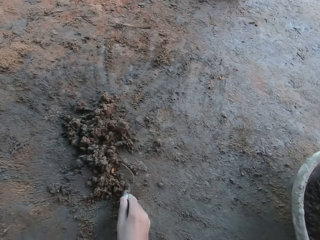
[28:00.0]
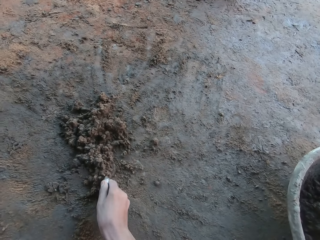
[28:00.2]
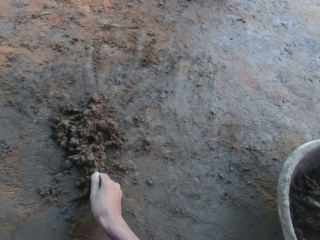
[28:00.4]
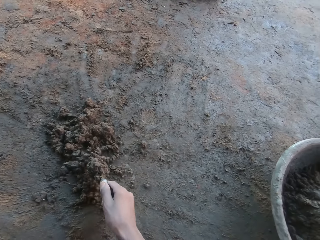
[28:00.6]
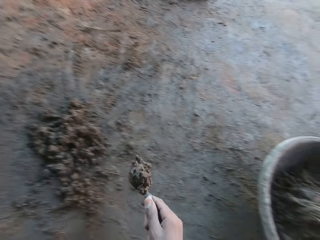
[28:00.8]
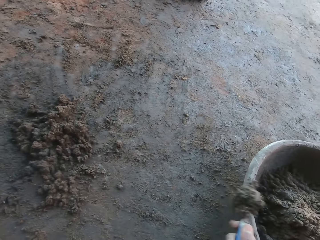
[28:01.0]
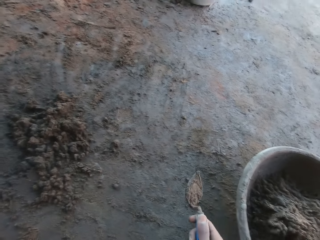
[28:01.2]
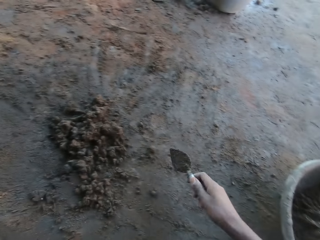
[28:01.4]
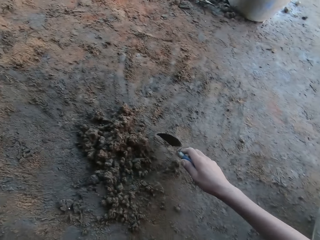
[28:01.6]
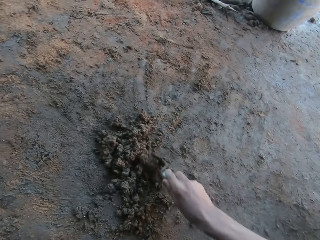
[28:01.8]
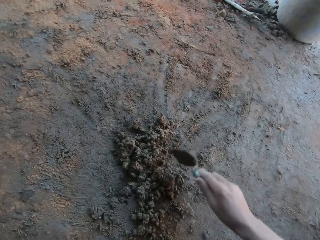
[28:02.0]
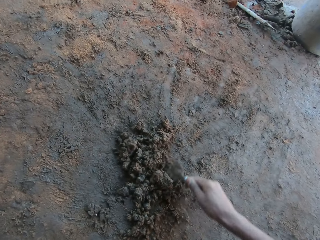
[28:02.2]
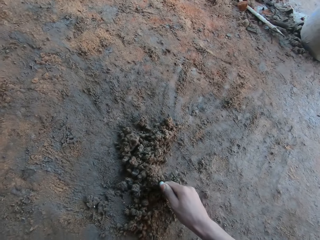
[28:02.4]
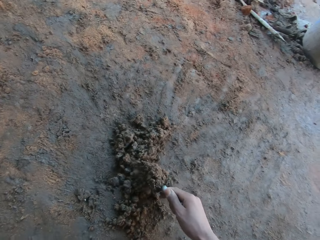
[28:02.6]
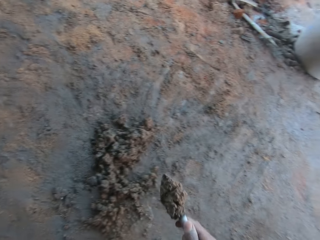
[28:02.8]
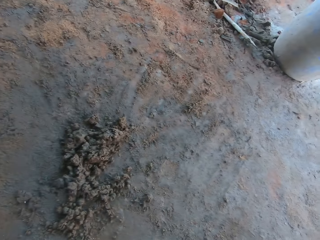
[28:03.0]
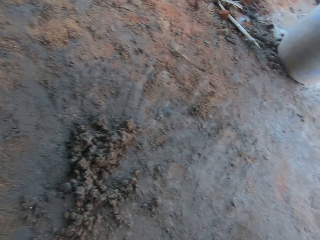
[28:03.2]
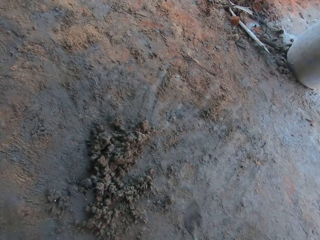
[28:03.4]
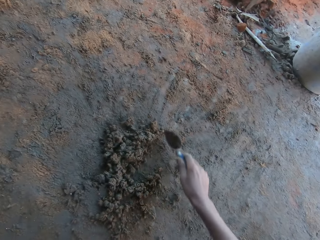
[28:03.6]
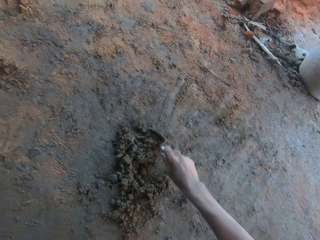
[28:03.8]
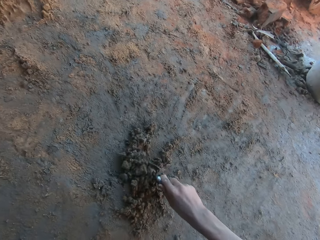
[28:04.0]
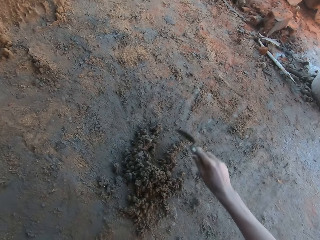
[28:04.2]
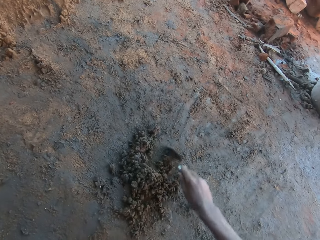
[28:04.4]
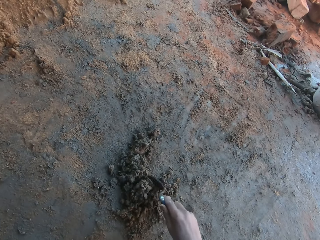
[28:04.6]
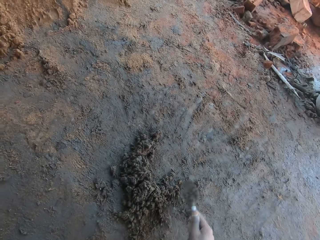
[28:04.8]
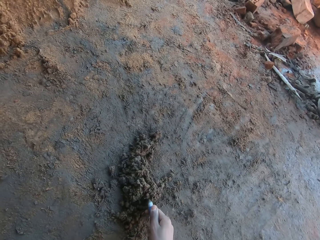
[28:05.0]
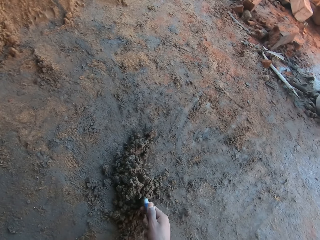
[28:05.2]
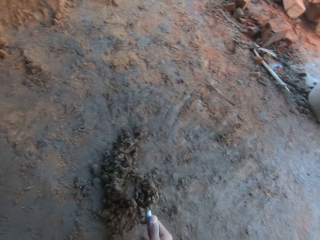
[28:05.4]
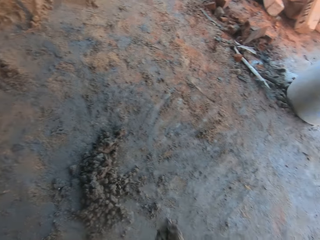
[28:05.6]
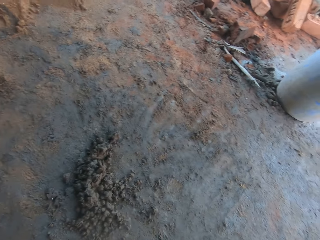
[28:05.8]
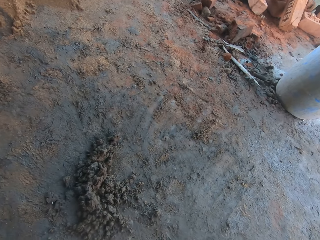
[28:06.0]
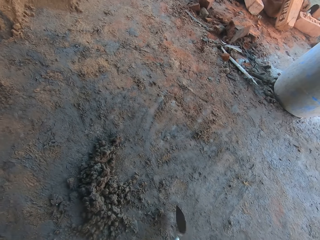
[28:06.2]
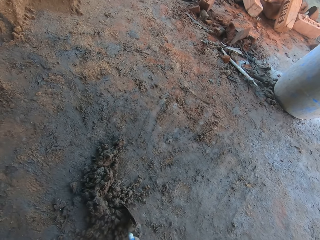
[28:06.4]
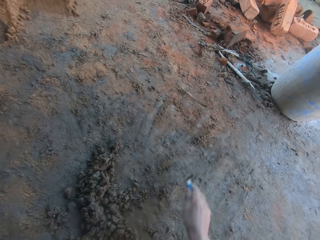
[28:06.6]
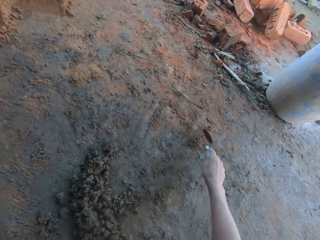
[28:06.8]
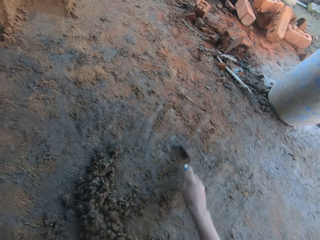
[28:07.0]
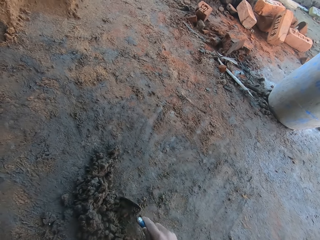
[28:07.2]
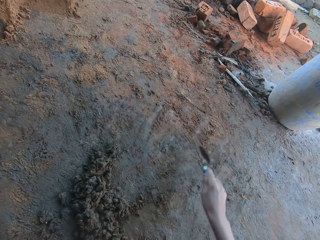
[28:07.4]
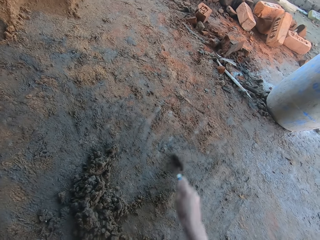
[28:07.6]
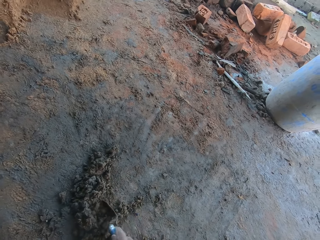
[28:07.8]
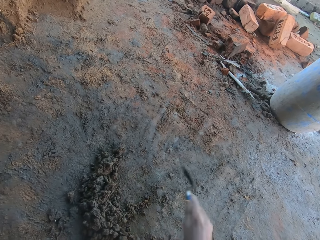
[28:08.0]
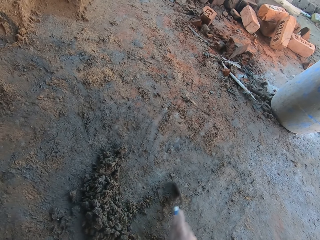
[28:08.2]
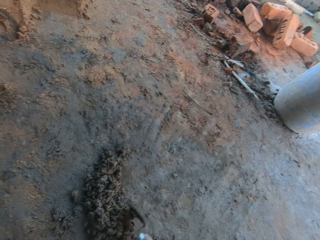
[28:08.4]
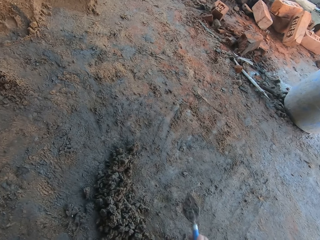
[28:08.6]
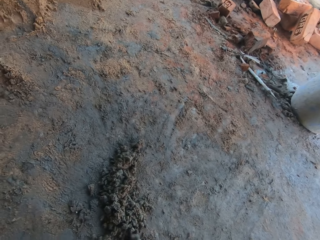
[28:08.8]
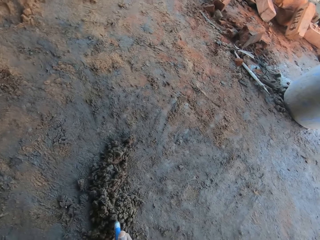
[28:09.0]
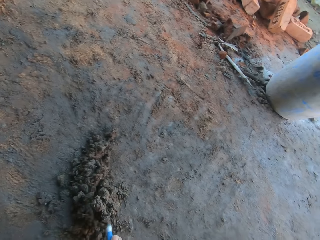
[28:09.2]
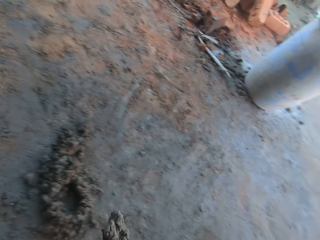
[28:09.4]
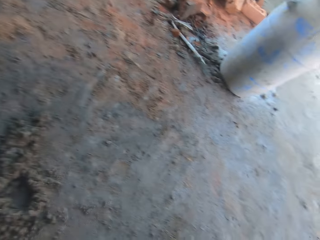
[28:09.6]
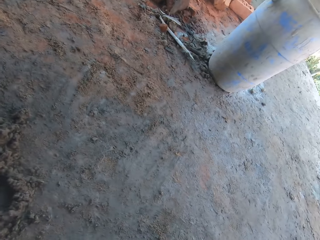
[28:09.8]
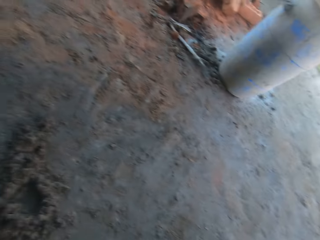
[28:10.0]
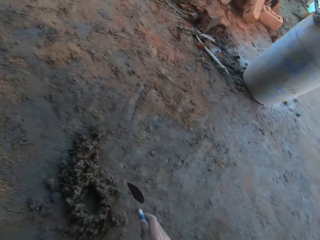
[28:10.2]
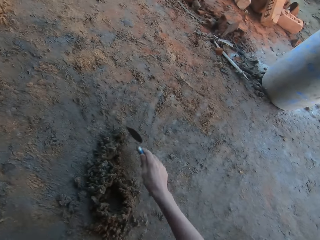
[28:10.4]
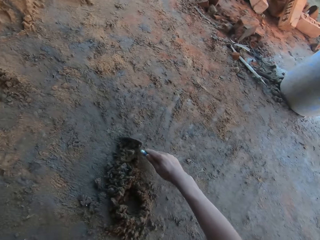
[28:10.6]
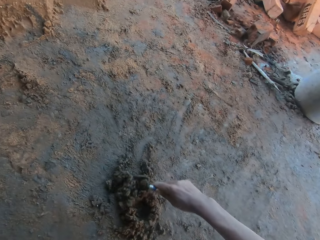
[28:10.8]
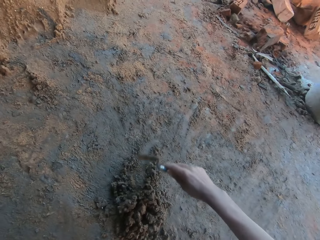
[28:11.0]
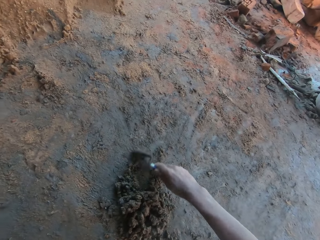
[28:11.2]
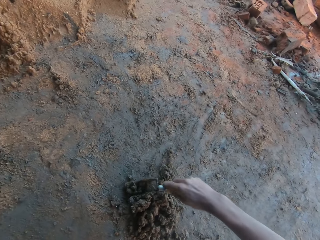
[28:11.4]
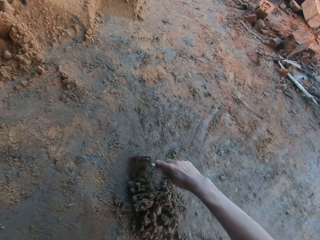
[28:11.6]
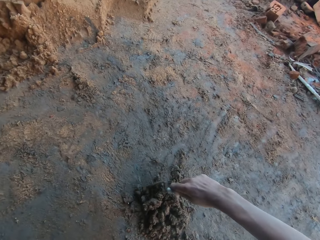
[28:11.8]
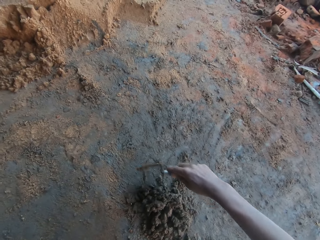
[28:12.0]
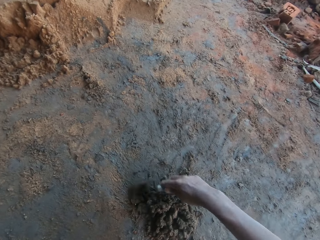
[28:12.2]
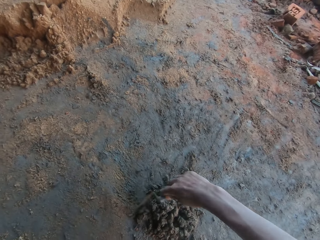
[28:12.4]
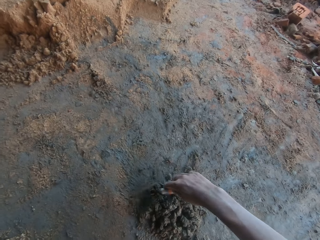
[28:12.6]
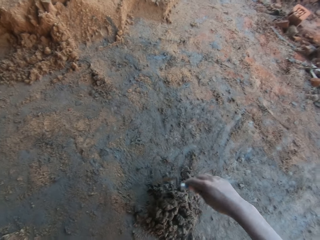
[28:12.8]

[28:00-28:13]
The camera wearer takes mortar from the floor with the trowel in his right hand and puts the mortar on the trowel in his right hand in the mortar pan on the floor. He cuts the mortar on the floor with the trowel in his right hand. He takes the mortar from the floor with the trowel in his right hand and puts the mortar on the trowel in his right hand in the mortar pan on the floor. He gathers the mortar on the floor with the trowel in his right hand. He takes the mortar from the floor with the trowel in his right hand and puts the mortar on the trowel in his right hand in the mortar pan on the floor. He gathers the mortar on the floor with the trowel in his right hand.

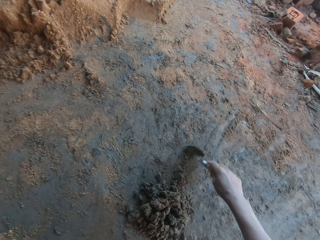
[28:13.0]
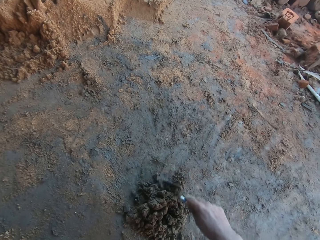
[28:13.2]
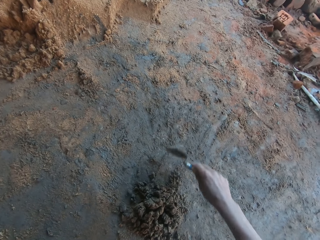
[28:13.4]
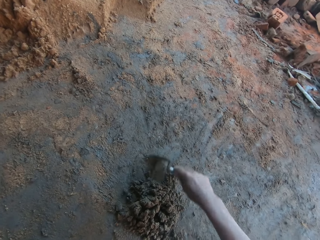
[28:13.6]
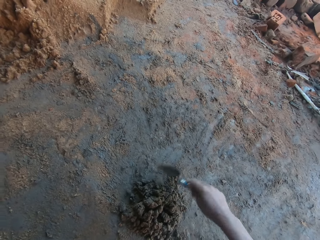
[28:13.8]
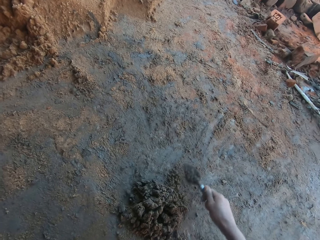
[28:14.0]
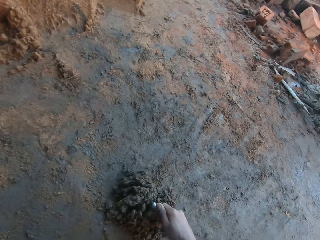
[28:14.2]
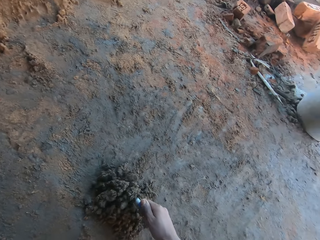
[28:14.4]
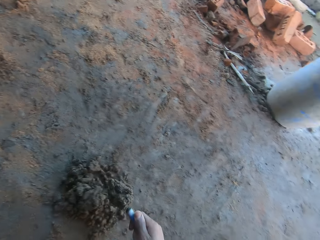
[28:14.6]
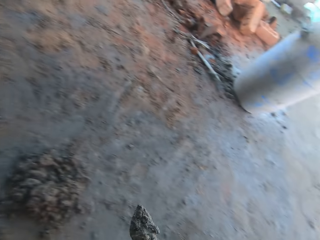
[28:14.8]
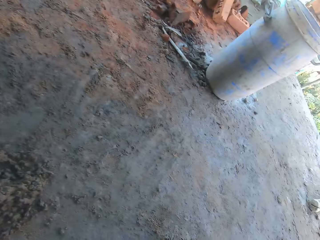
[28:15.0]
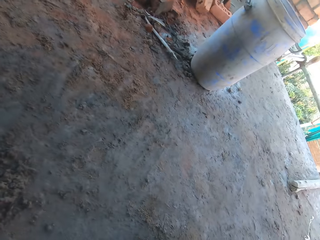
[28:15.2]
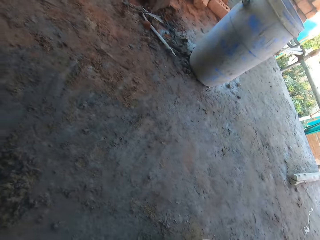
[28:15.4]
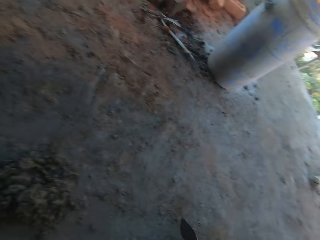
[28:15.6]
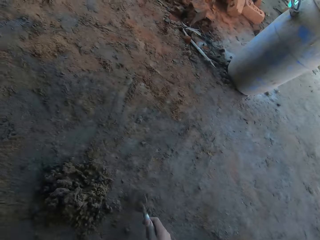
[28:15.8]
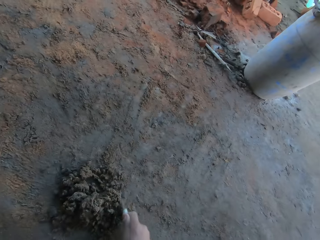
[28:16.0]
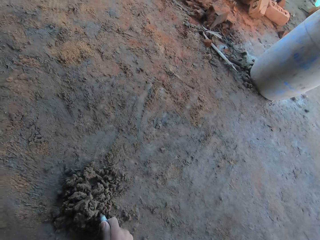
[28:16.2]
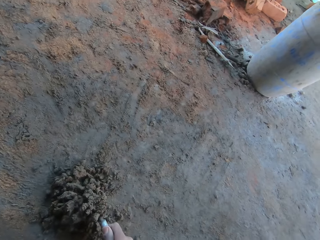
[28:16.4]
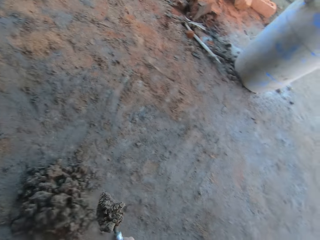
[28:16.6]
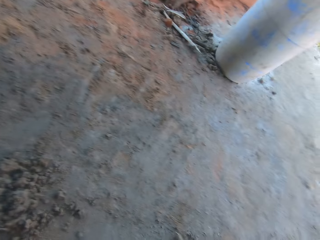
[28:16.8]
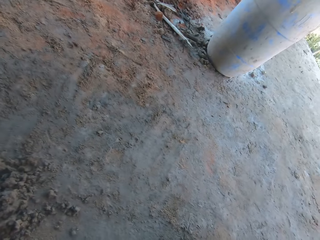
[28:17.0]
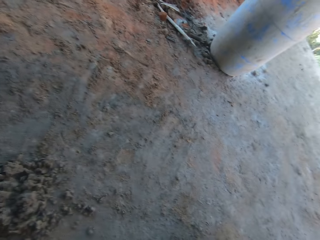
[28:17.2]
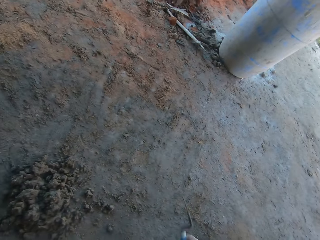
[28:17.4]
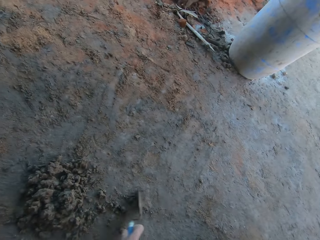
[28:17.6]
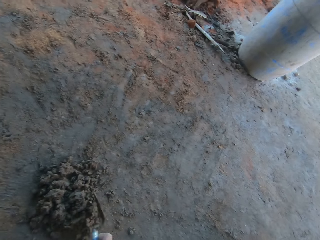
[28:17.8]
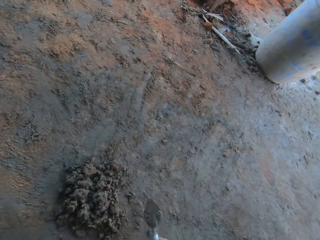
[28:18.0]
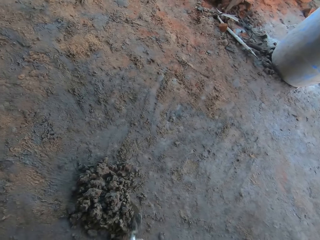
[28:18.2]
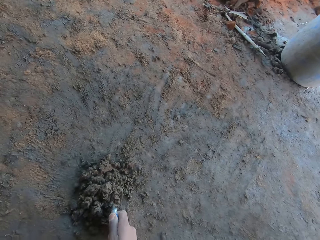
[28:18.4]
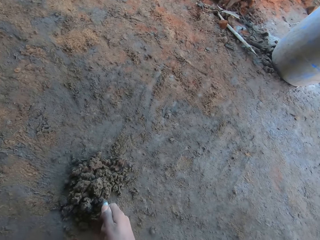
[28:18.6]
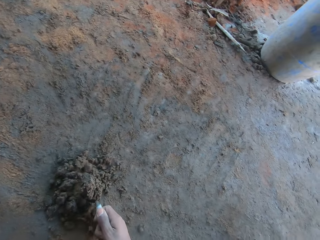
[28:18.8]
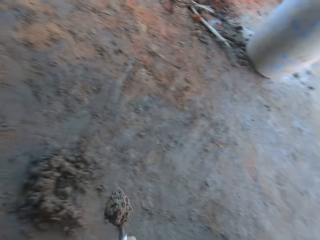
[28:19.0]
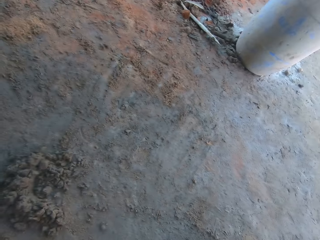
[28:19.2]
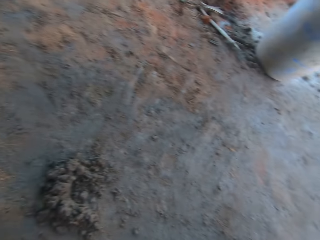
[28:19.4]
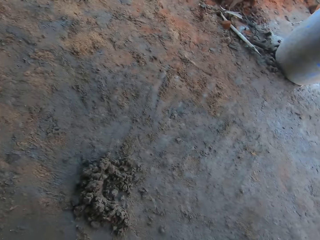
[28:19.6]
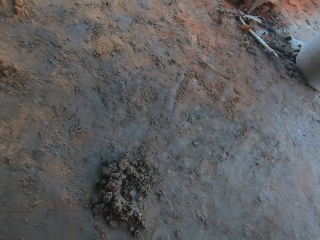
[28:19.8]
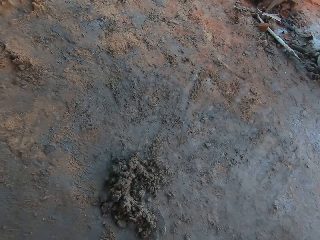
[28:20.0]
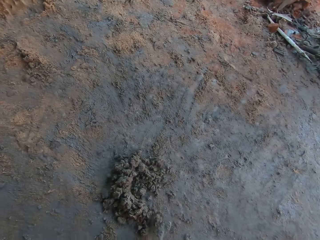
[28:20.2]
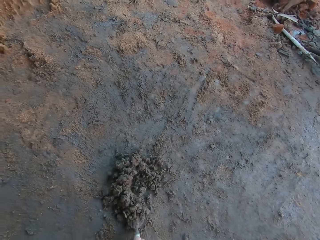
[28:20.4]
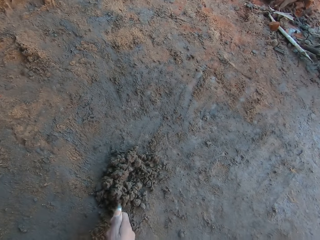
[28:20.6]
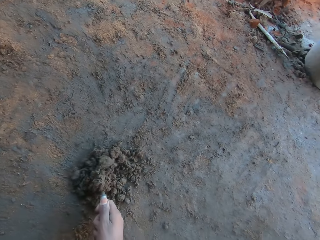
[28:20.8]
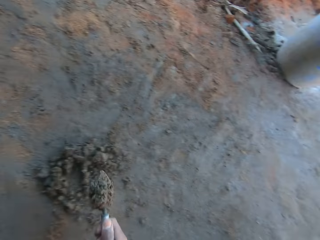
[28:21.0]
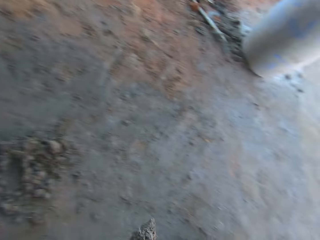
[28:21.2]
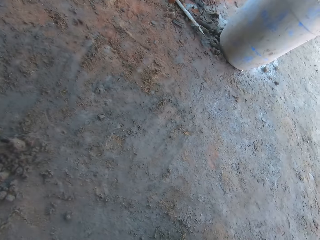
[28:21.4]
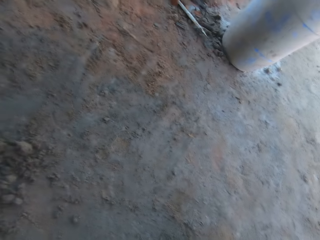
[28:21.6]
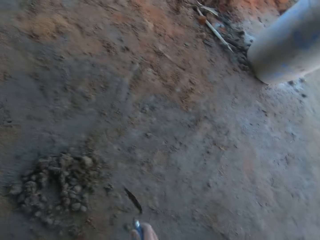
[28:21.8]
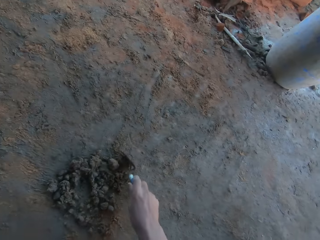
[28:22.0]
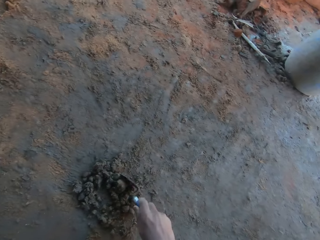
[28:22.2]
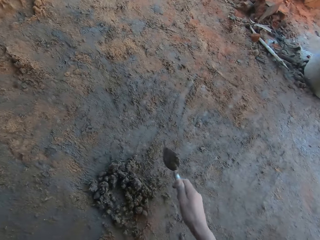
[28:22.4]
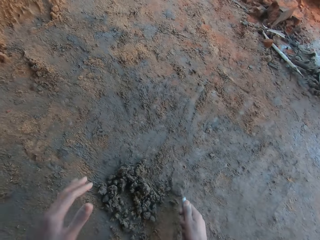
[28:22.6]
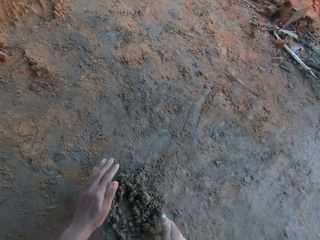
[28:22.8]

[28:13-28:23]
The camera wearer takes mortar from the floor with the trowel in his right hand and puts the mortar on the trowel in his right hand in the mortar pan on the floor. He takes the mortar from the floor with the trowel in his right hand and puts the mortar on the trowel in his right hand in the mortar pan on the floor. He gathers the mortar on the floor with the trowel in his right hand. He takes the mortar from the floor with the trowel in his right hand and puts the mortar on the trowel in his right hand in the mortar pan on the floor. He takes the mortar from the floor with the trowel in his right hand and puts the mortar on the trowel in his right hand in the mortar pan on the floor. He gathers the mortar on the floor with the trowel in his right hand.
